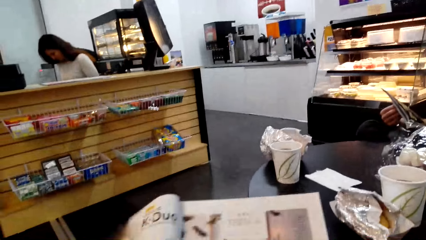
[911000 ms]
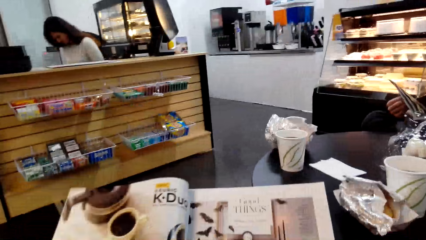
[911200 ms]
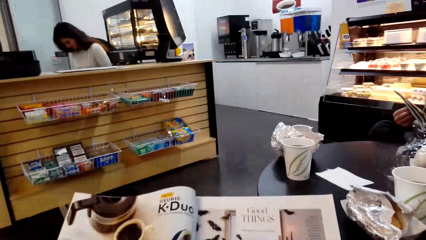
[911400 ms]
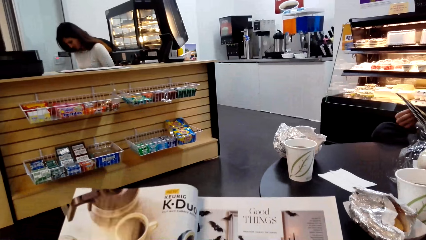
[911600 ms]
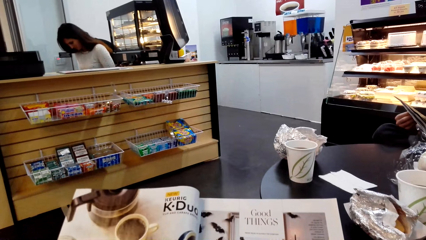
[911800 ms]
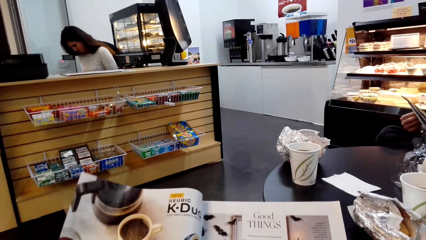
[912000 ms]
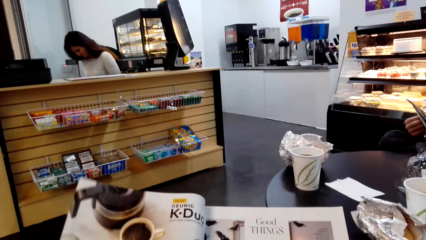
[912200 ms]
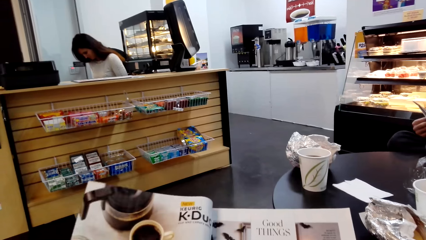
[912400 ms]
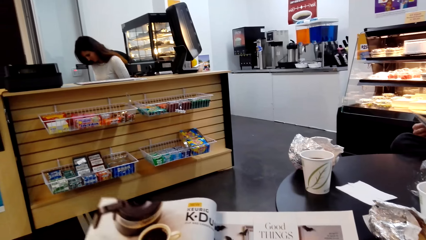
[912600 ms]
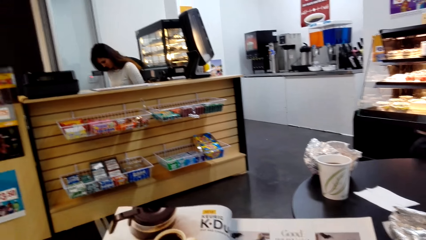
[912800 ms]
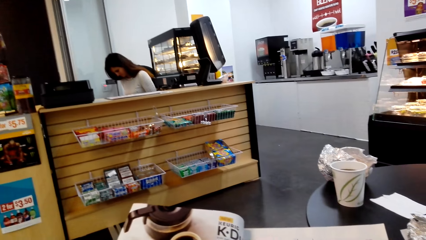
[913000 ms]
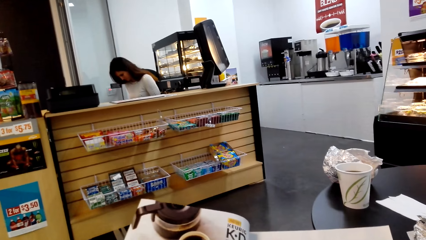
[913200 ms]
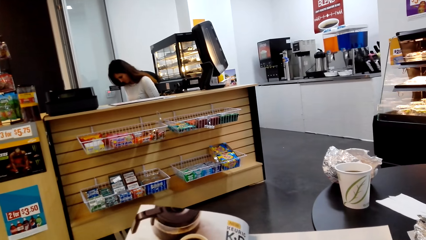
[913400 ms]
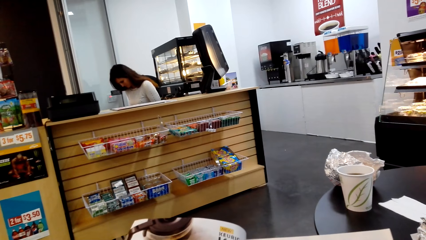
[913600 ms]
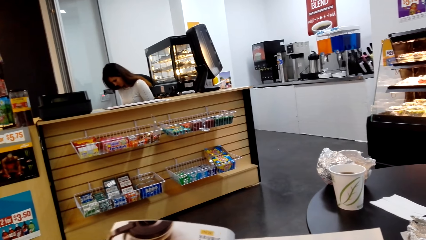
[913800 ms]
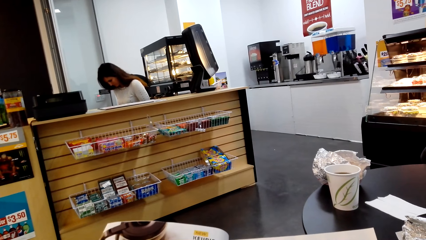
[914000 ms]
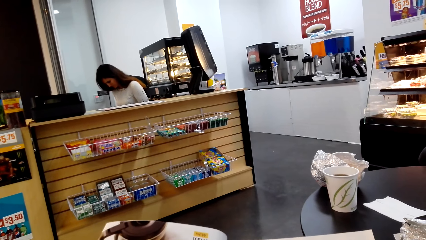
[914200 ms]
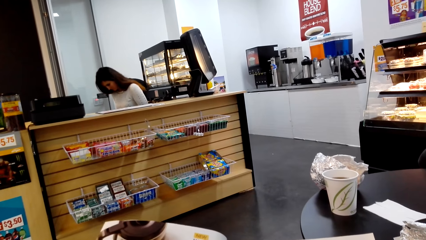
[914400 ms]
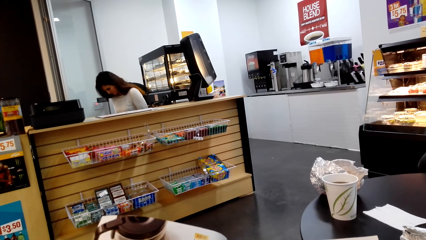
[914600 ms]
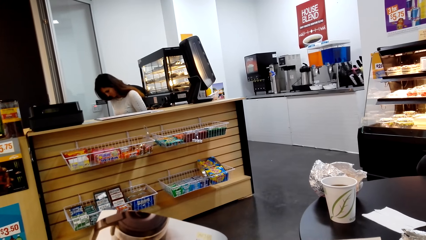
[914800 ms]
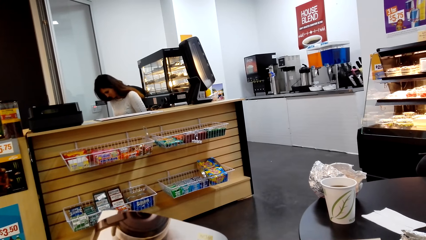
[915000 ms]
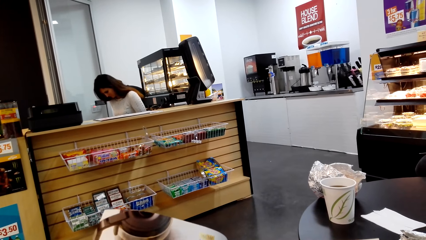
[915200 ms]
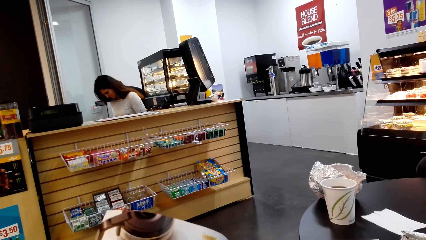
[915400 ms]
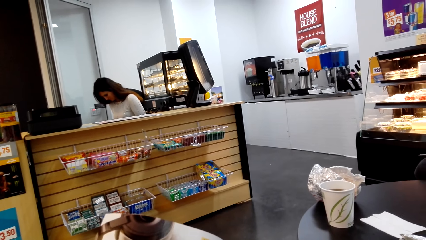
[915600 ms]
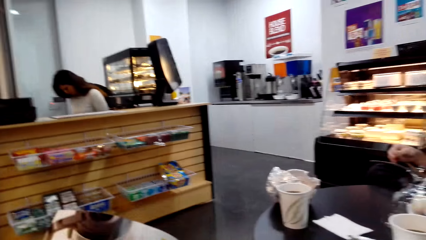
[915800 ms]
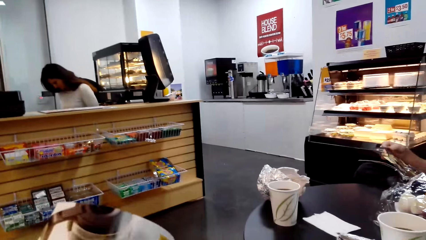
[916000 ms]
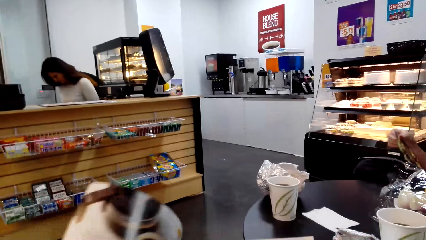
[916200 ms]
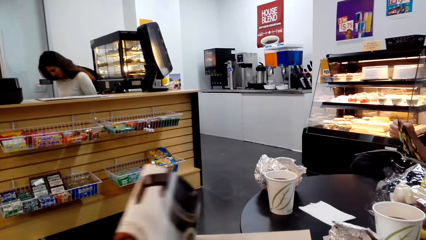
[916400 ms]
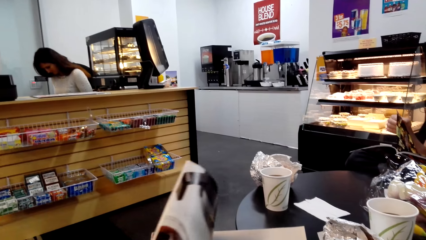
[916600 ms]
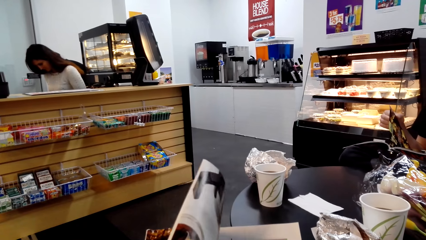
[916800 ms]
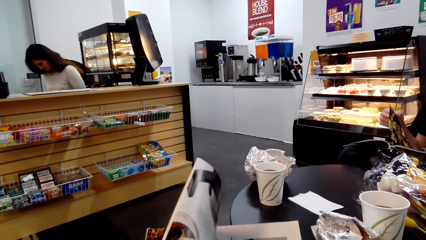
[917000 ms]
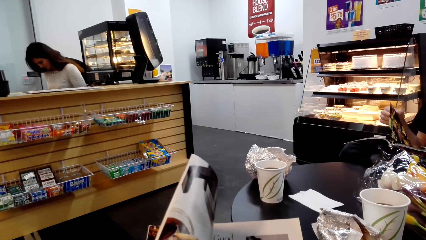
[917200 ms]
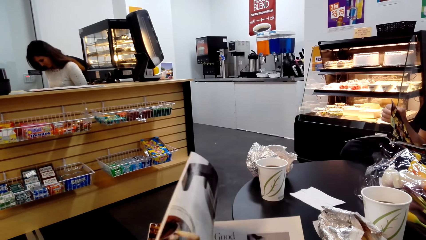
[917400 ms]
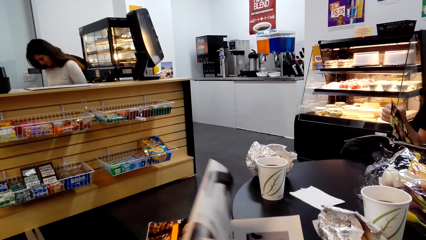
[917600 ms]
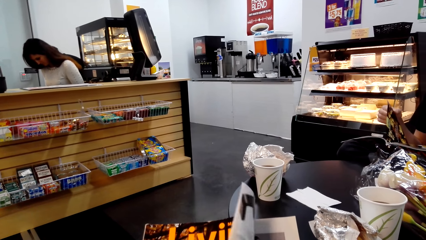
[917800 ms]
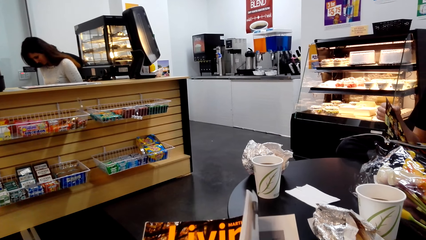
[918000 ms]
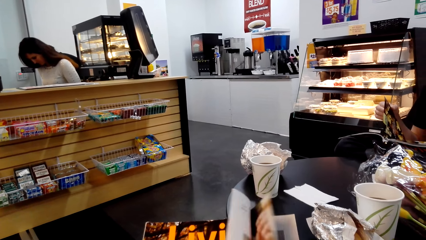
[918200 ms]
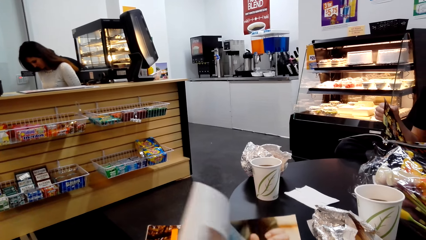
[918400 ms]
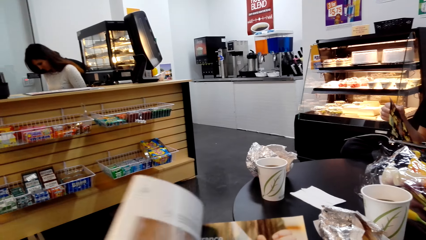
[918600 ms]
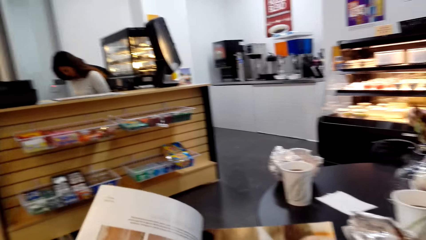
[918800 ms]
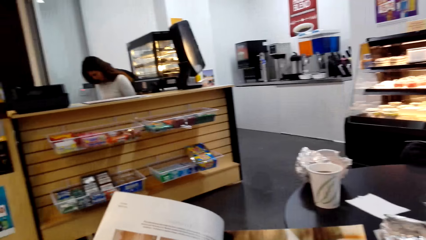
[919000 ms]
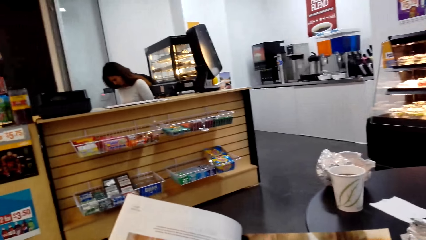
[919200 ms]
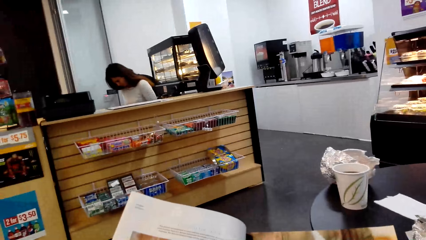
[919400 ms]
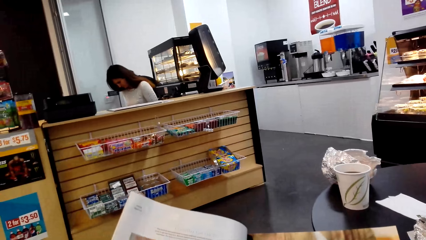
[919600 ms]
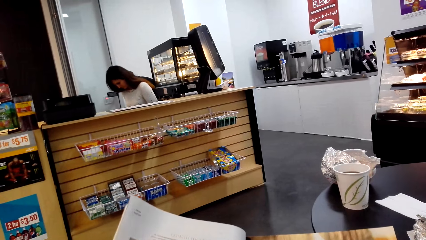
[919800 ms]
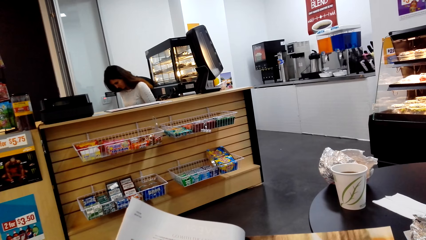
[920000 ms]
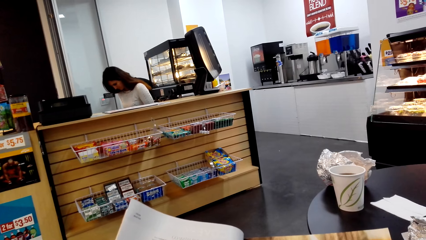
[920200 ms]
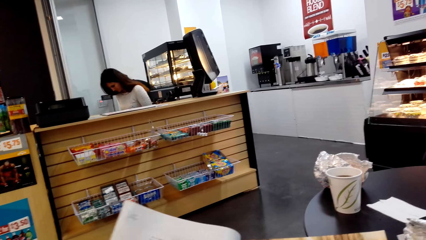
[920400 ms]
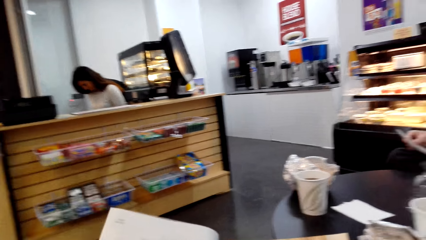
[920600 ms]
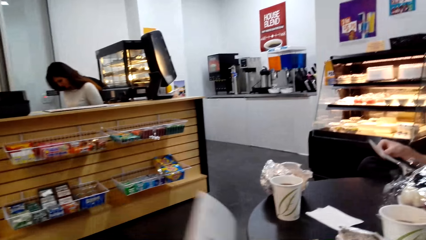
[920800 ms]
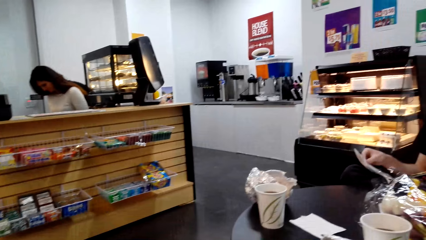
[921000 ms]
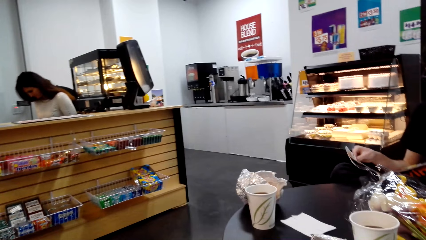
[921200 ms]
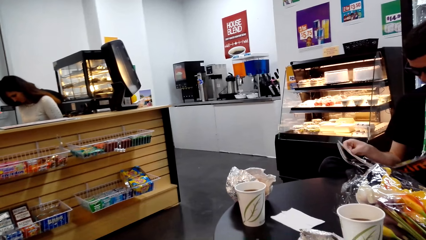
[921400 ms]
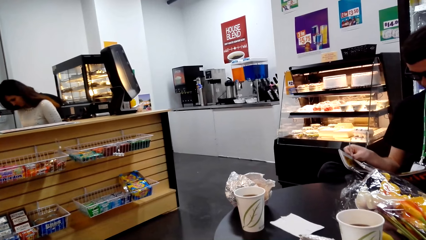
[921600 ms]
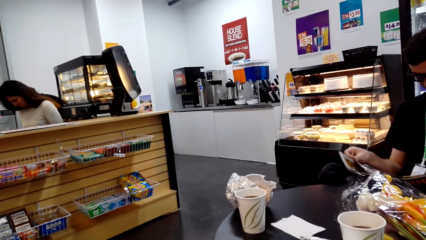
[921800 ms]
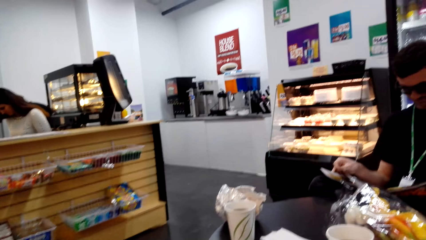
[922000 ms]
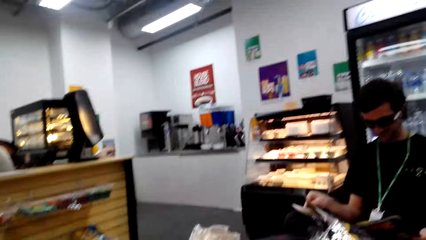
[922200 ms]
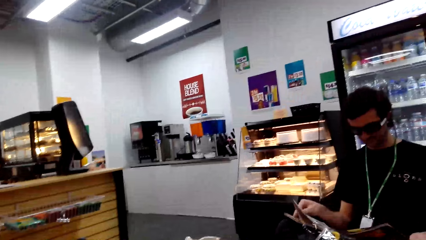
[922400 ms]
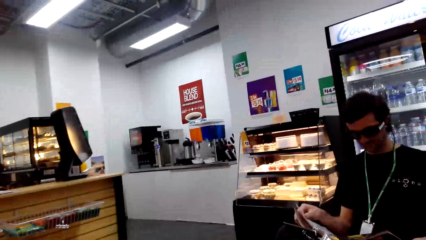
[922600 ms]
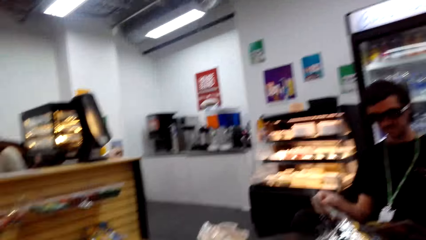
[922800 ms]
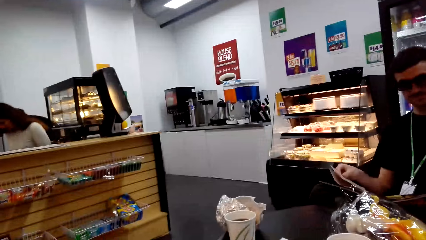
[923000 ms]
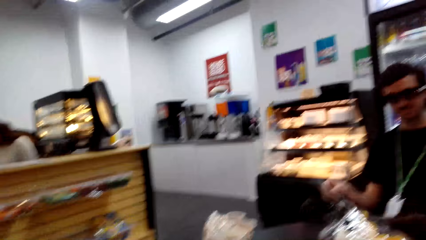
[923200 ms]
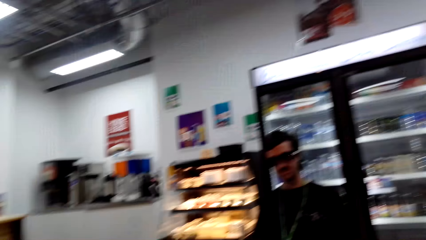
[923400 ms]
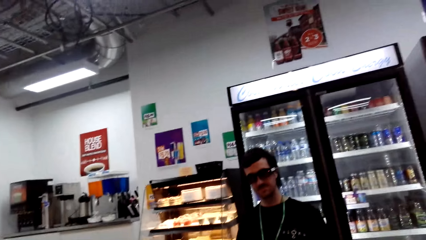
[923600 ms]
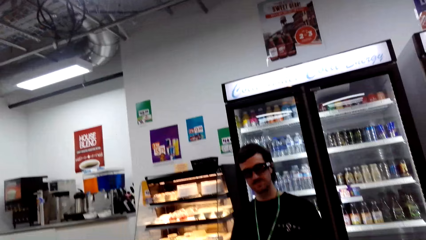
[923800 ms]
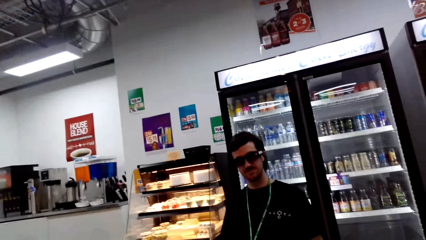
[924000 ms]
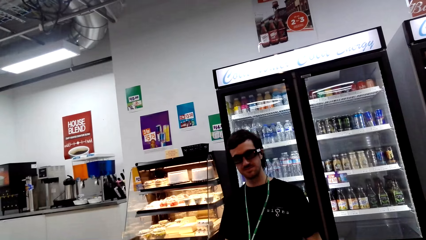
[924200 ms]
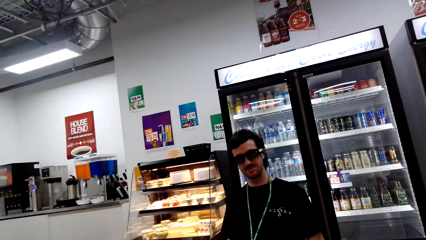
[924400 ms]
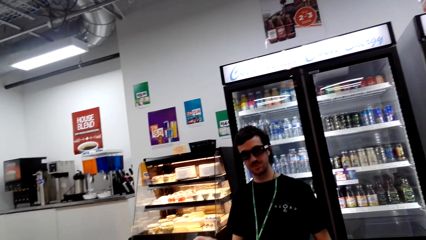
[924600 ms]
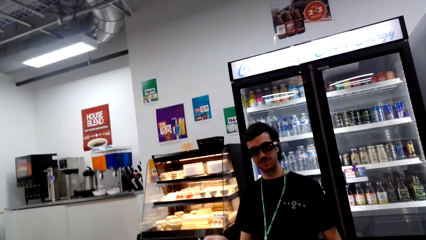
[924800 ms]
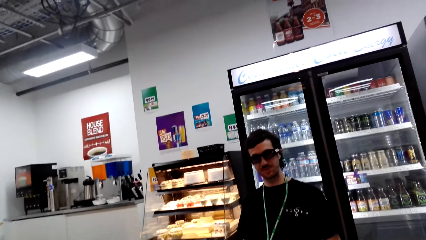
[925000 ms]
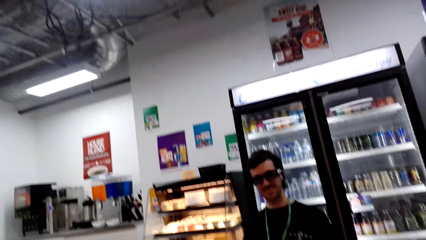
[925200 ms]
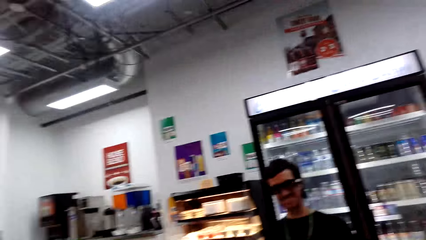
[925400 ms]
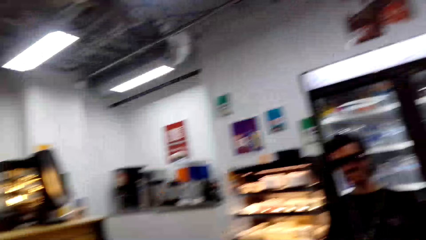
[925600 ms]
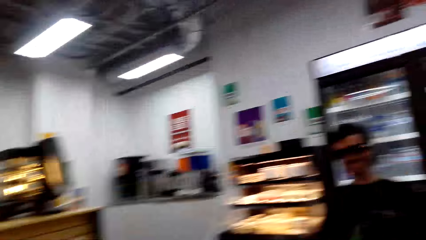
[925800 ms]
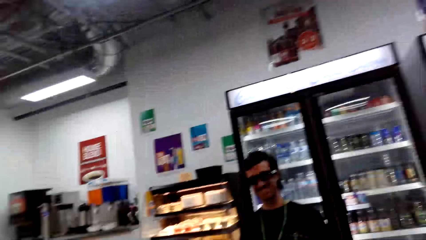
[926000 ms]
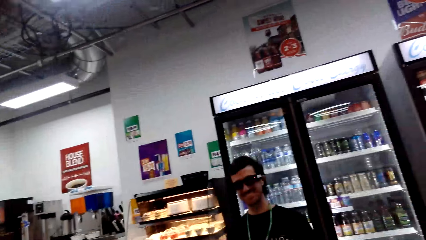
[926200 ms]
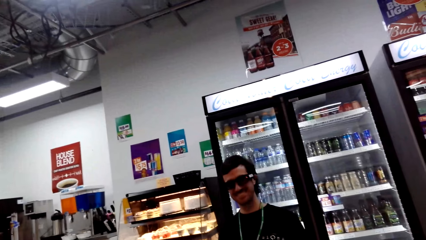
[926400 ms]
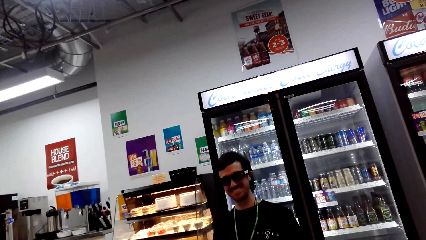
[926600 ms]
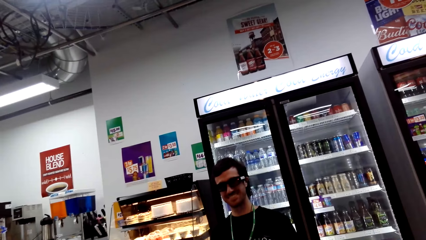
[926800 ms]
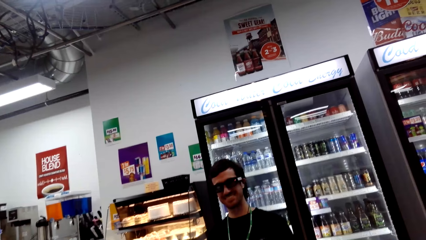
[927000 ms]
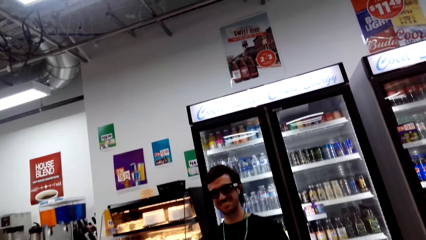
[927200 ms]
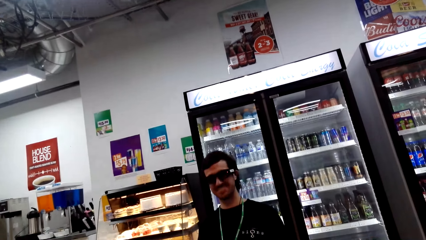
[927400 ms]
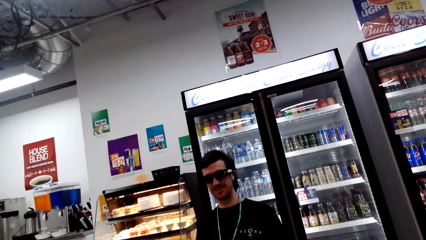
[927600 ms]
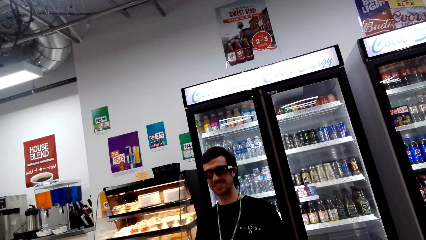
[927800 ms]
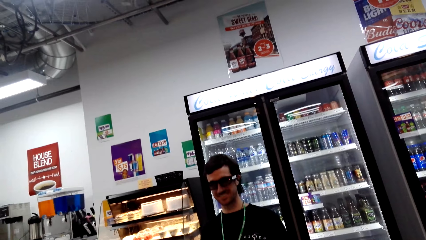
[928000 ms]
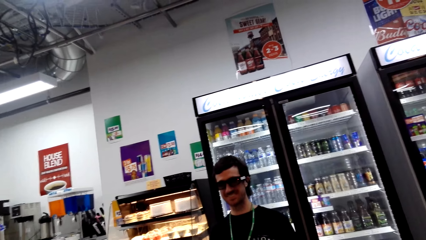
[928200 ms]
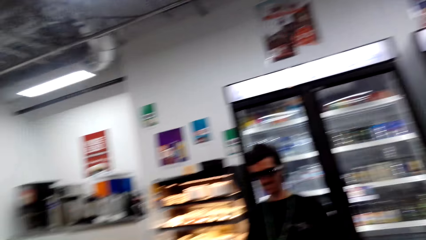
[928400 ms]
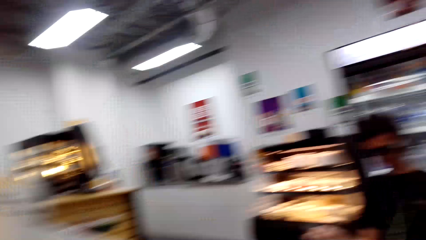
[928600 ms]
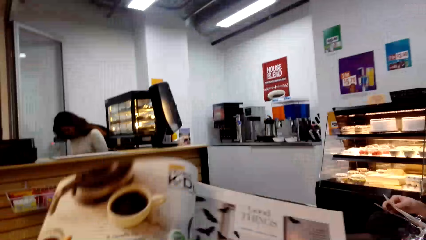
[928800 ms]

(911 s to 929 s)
The camera wearer looks at the book. A man lifts the page of the book. The camera wearer opens the page of the book, looks at the book, and opens the page of the book. The man looks at the book. The camera wearer looks around. The man looks at the camera wearer. The camera wearer looks around.
